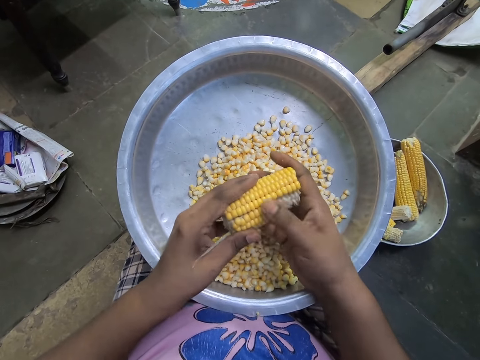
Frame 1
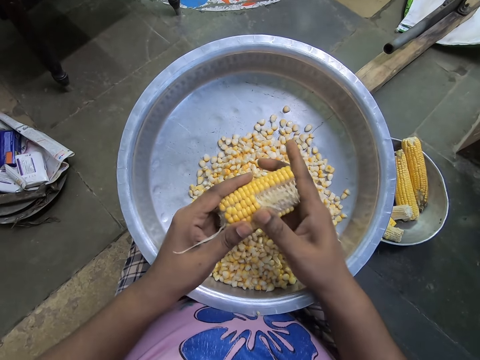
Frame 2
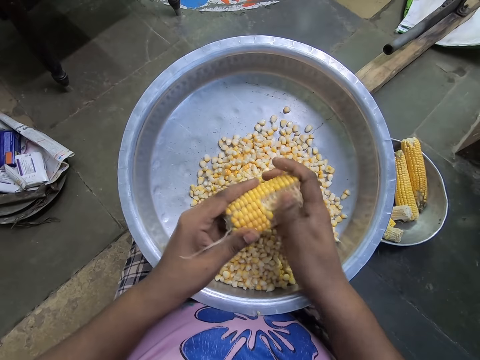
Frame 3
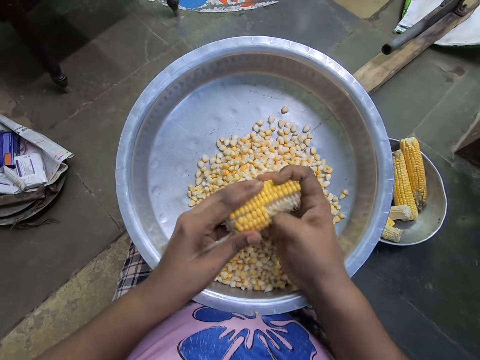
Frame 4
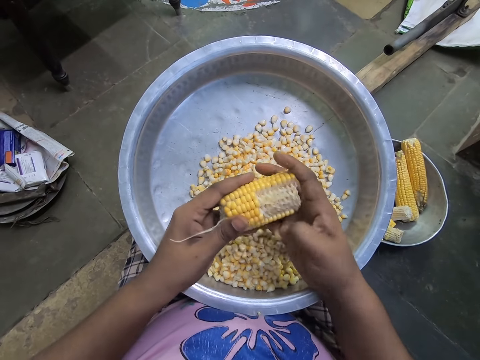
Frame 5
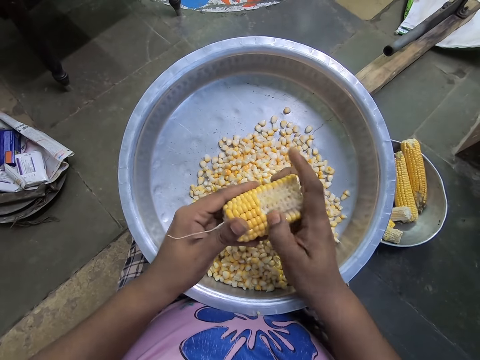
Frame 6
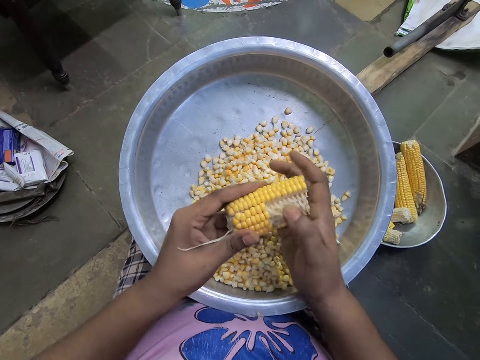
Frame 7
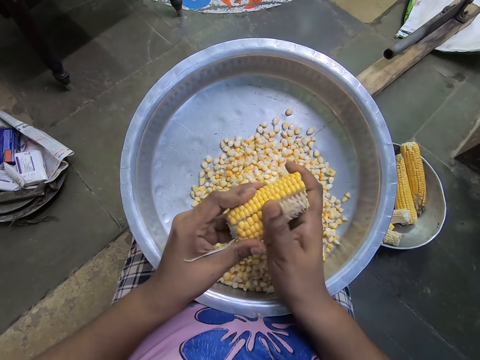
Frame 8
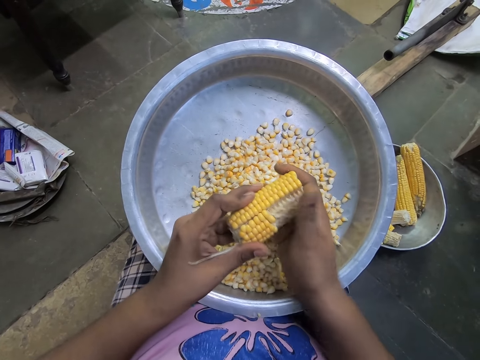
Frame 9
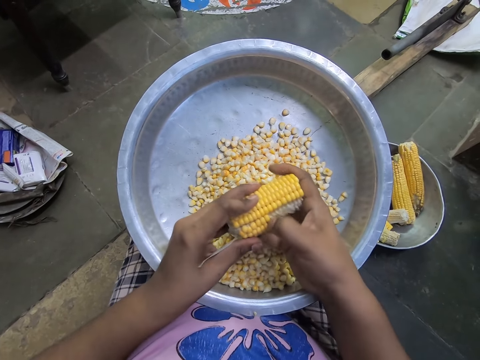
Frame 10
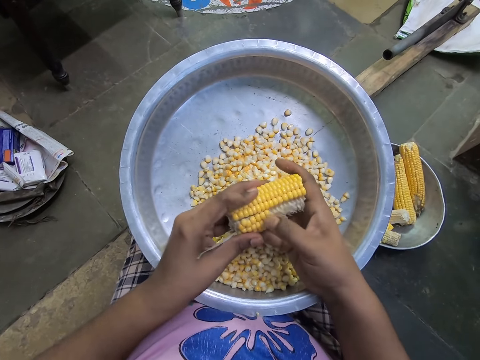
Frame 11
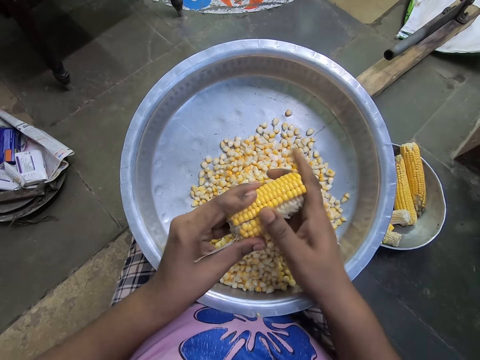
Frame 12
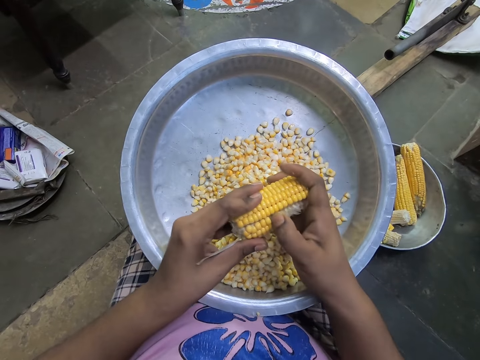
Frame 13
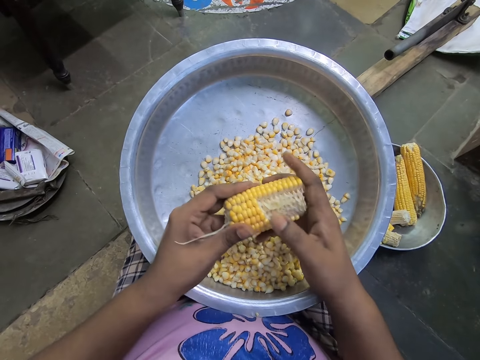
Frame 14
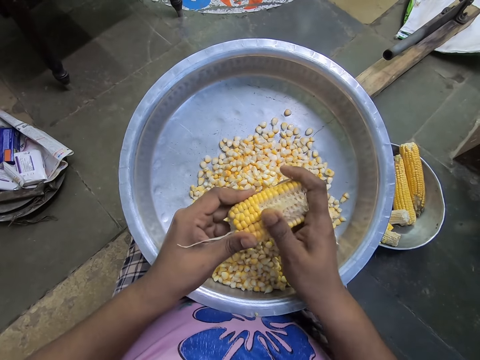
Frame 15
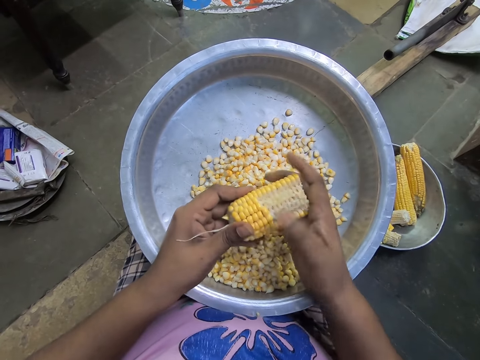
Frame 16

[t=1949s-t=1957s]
The camera wearer removes maize from the maize cob repeatedly.

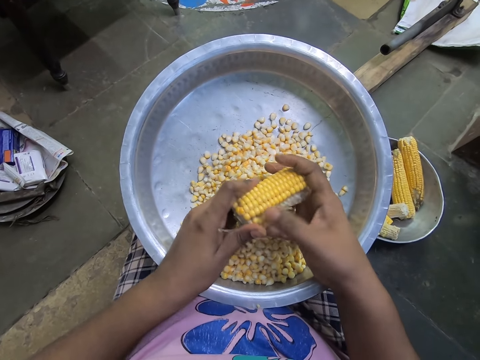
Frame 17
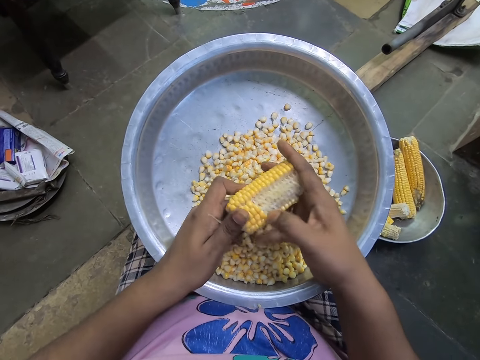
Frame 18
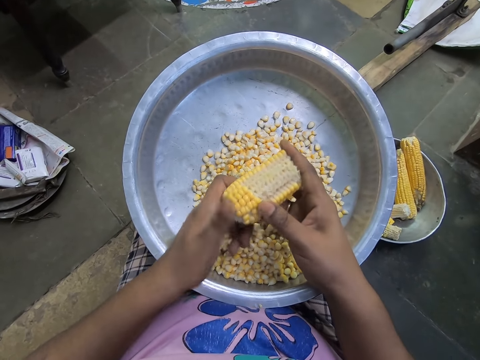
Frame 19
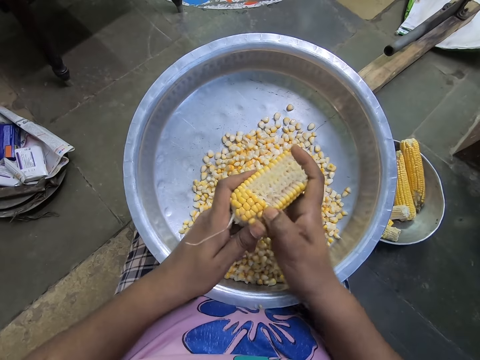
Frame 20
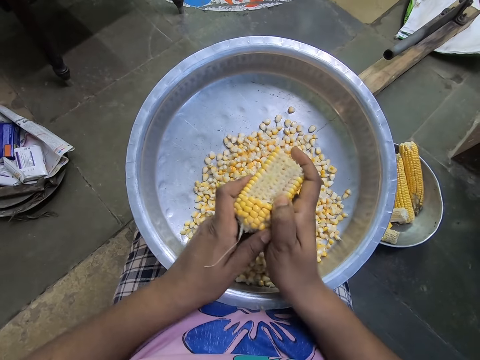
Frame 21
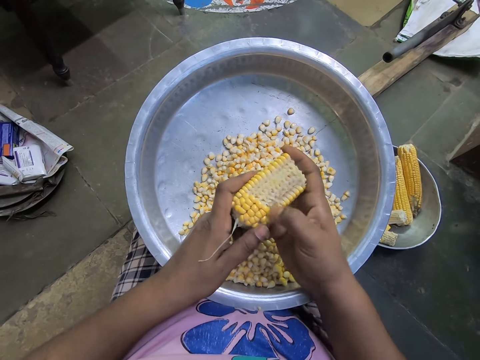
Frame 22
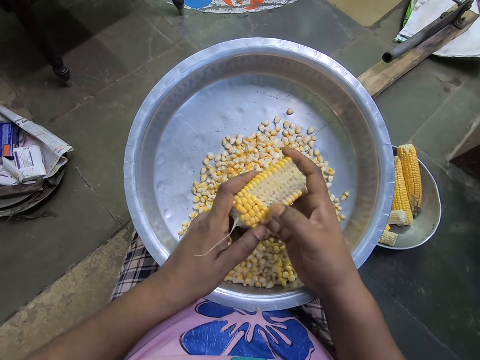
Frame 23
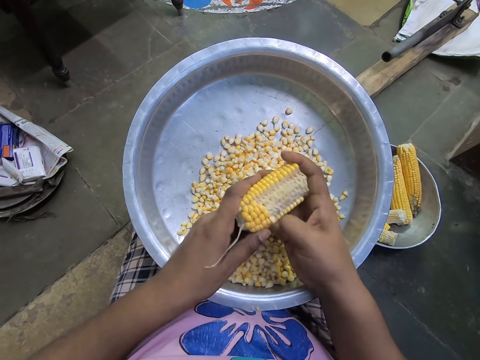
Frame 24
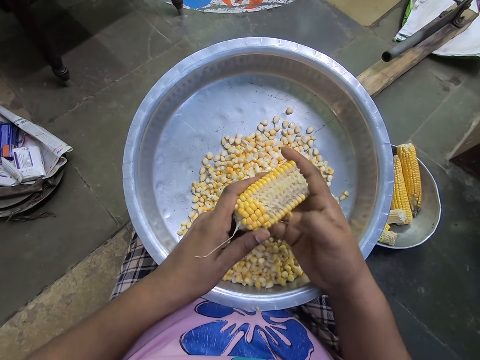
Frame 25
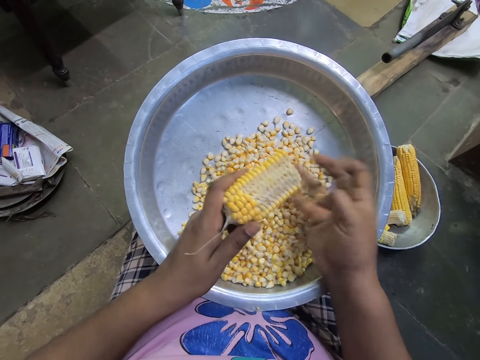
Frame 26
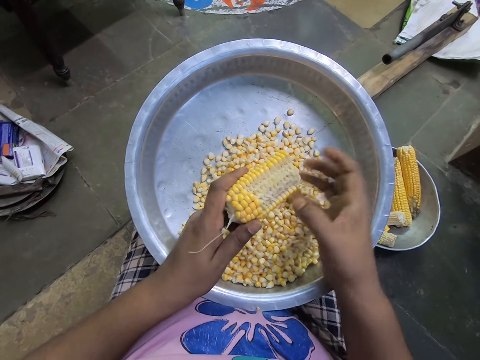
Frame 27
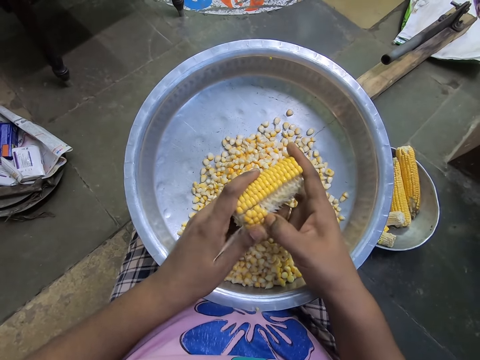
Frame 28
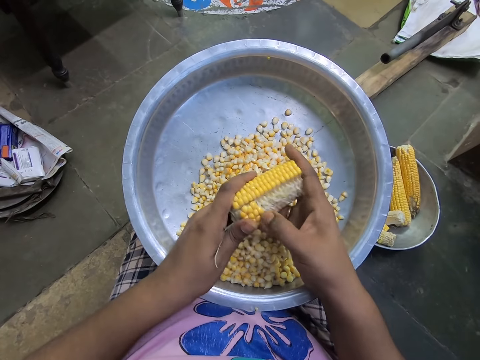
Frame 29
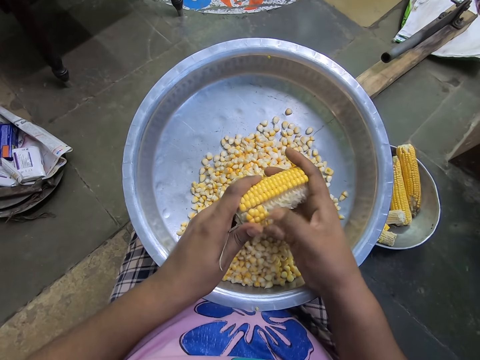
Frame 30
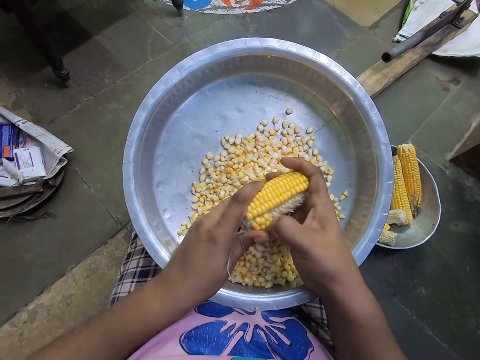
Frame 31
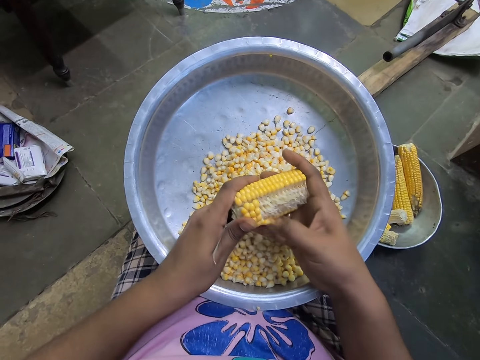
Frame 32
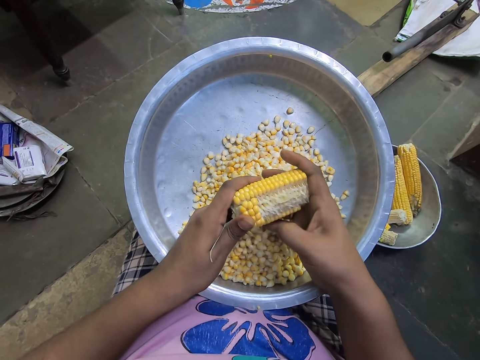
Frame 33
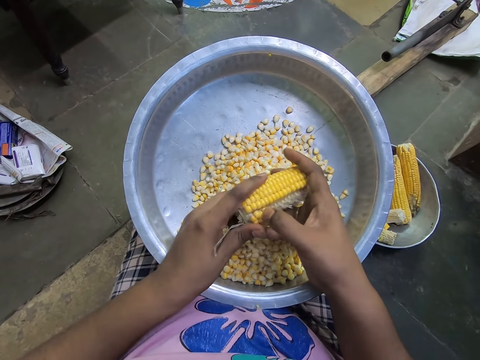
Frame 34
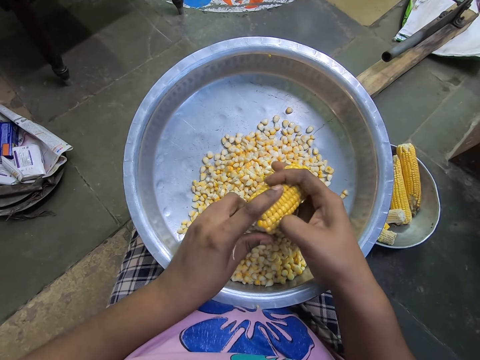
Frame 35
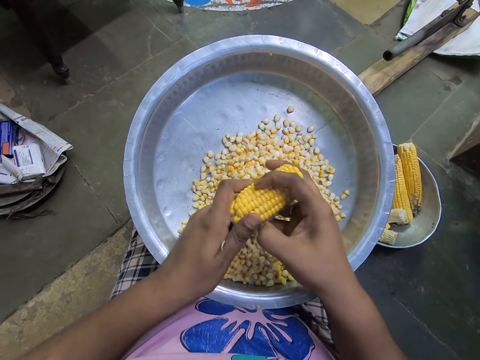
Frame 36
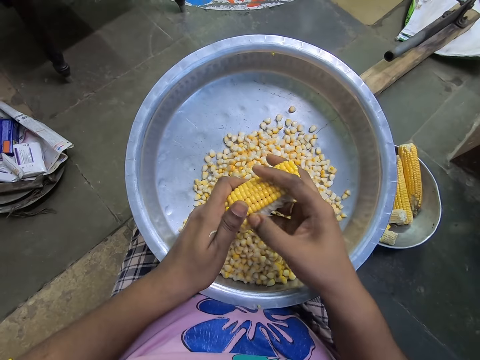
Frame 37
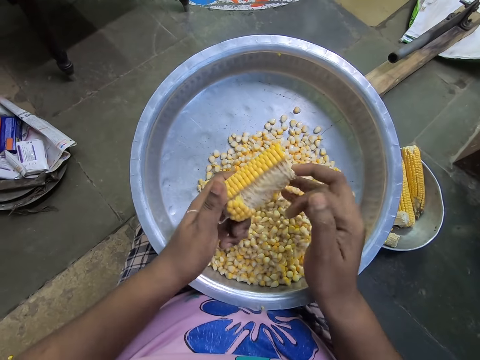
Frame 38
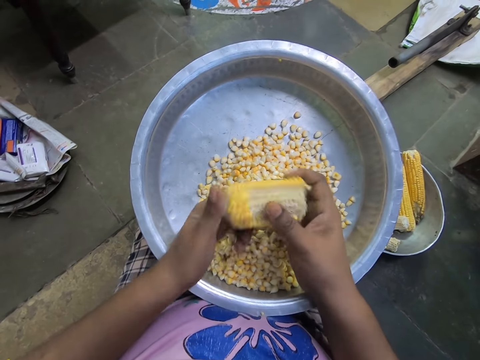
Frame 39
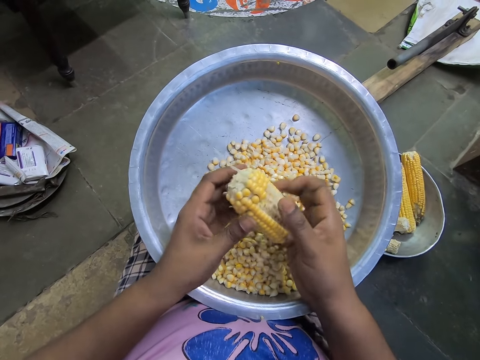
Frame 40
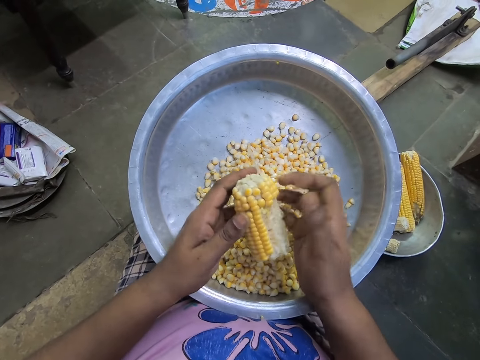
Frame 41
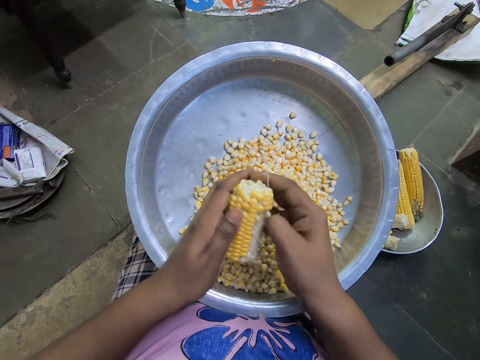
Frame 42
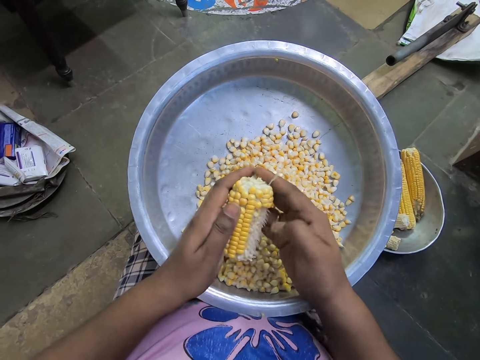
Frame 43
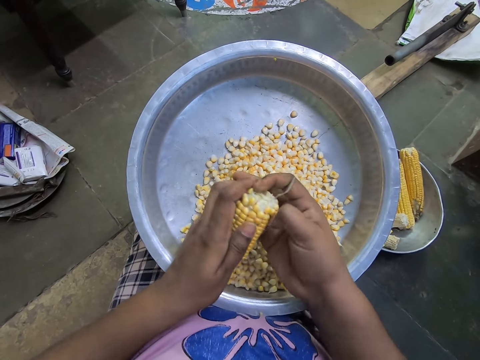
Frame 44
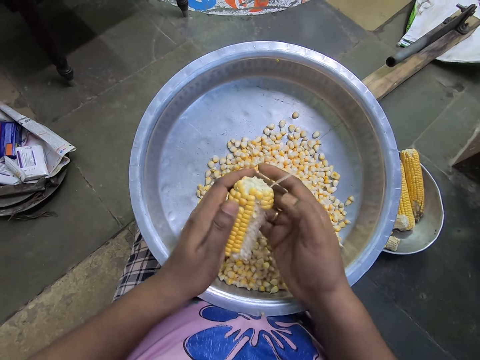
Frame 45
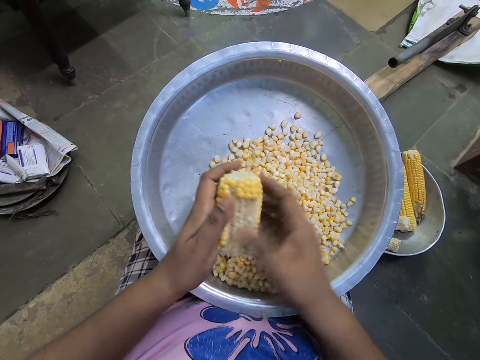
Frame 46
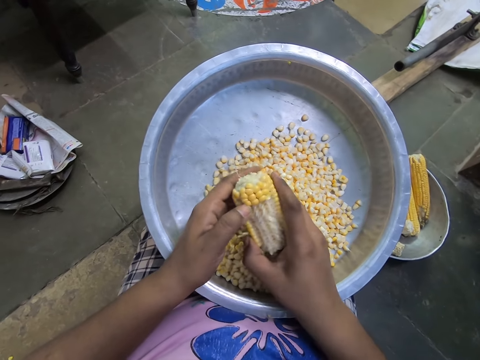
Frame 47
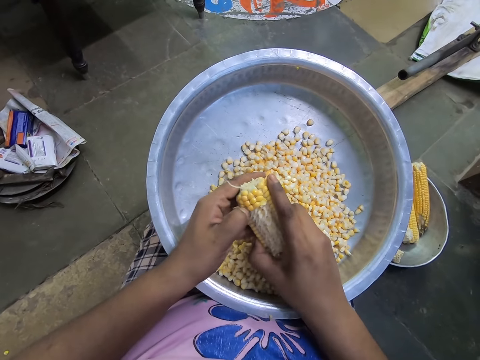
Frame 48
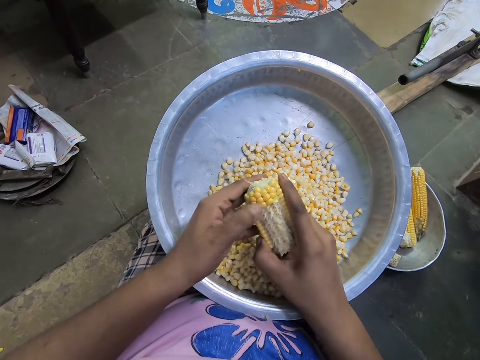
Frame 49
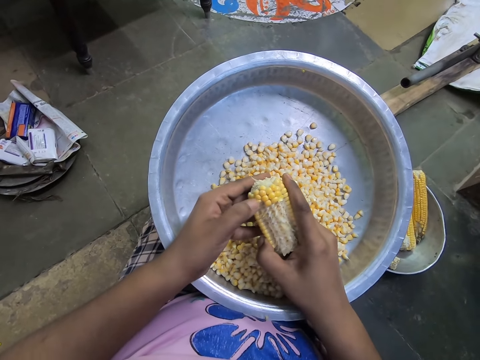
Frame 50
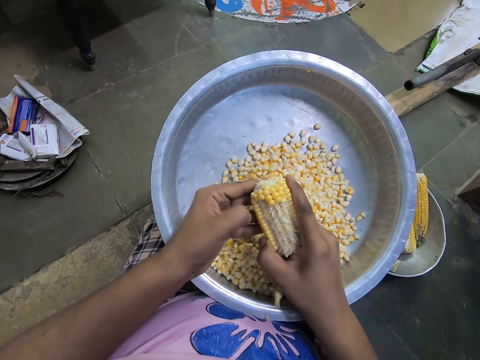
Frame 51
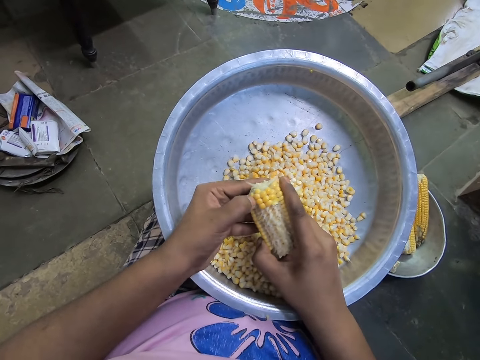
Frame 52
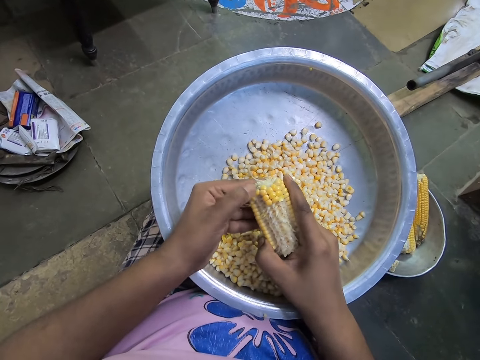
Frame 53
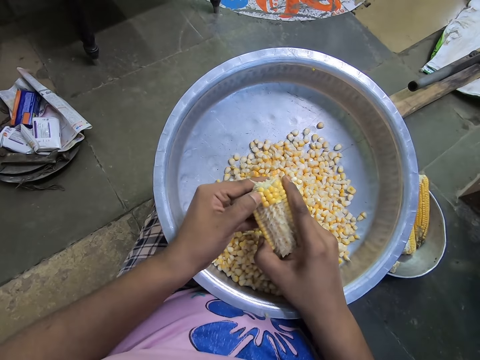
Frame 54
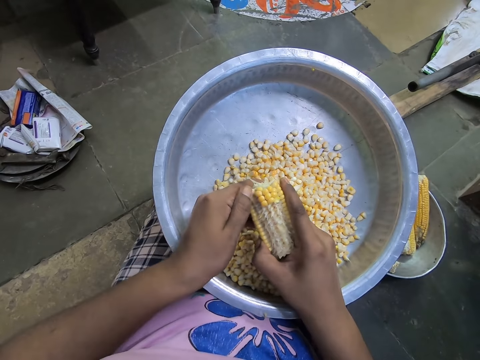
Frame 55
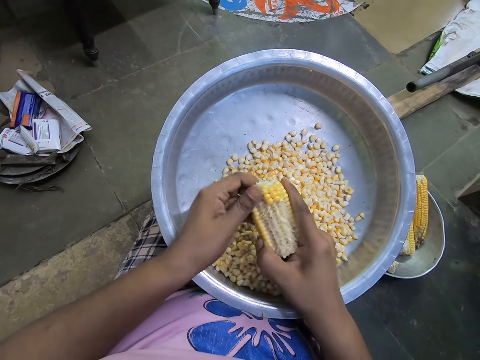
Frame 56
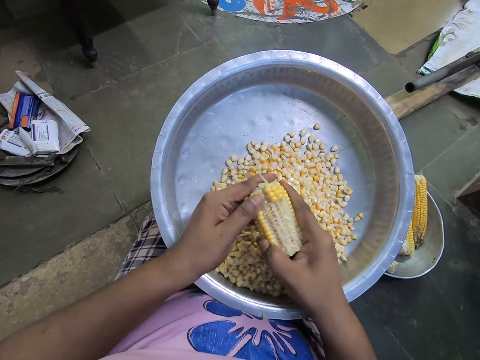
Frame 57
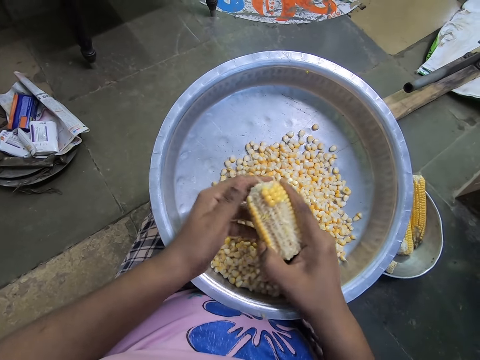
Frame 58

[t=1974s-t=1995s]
The camera wearer removes maize from the maize cob repeatedly. She passes the corn cob from her left hand to her right hand. She removes the kernels from the corn cob in her right hand with her left hand.
